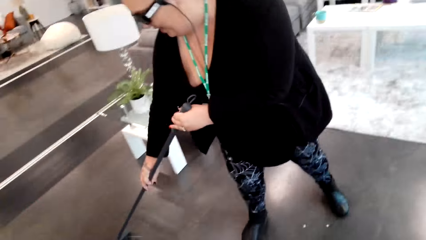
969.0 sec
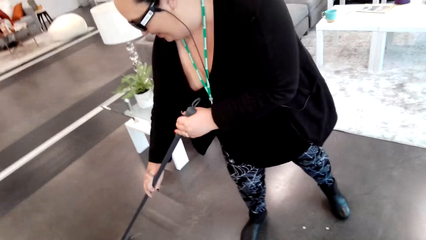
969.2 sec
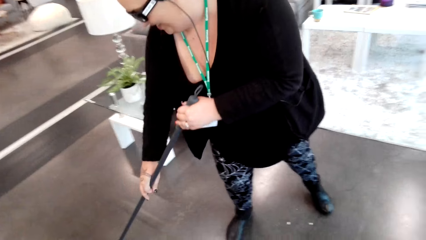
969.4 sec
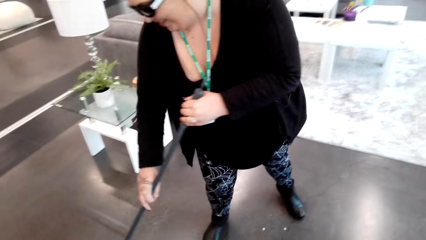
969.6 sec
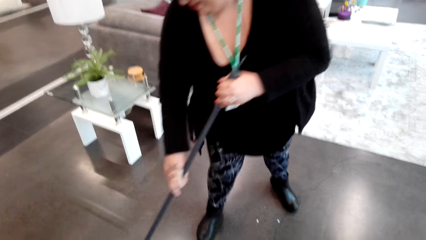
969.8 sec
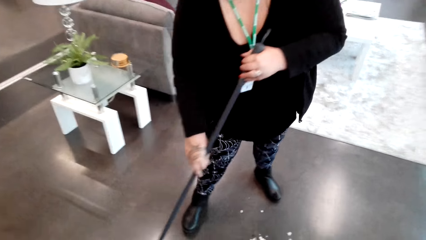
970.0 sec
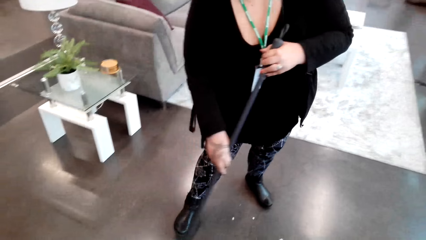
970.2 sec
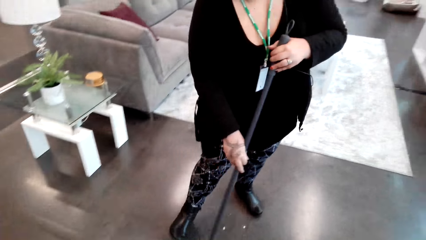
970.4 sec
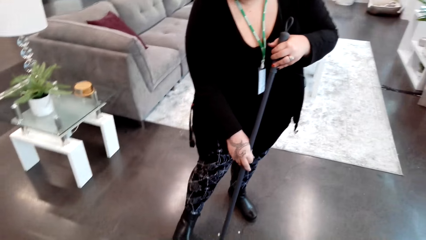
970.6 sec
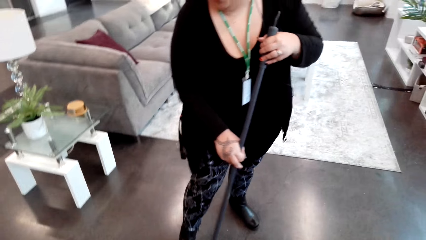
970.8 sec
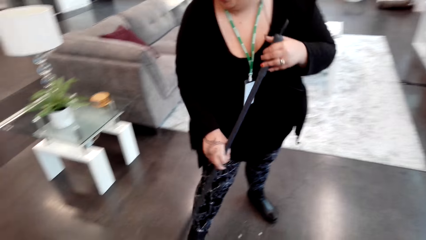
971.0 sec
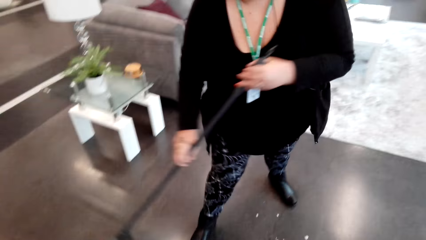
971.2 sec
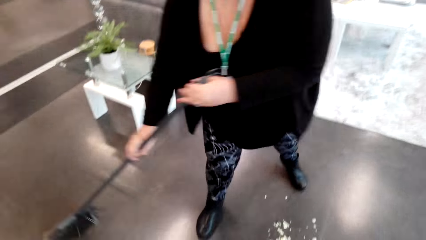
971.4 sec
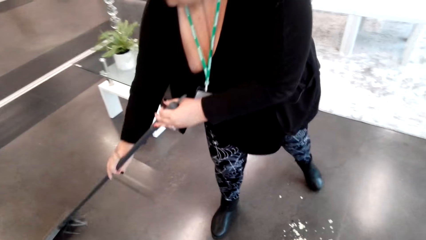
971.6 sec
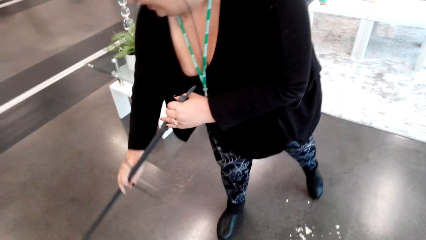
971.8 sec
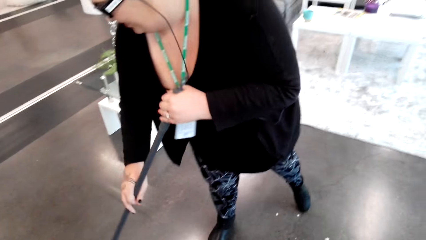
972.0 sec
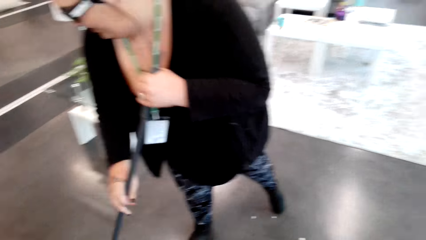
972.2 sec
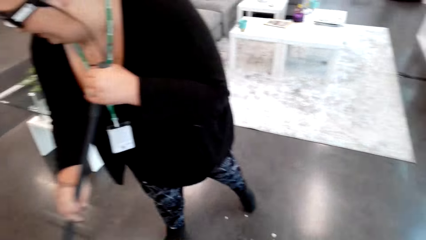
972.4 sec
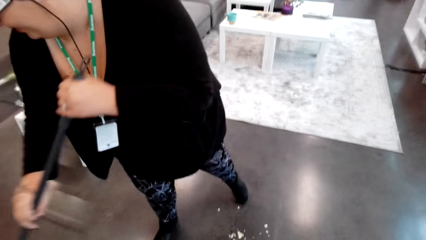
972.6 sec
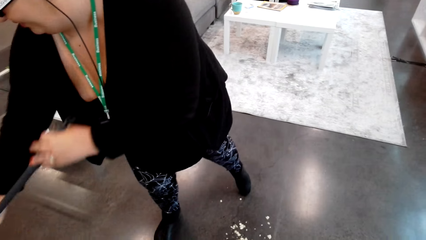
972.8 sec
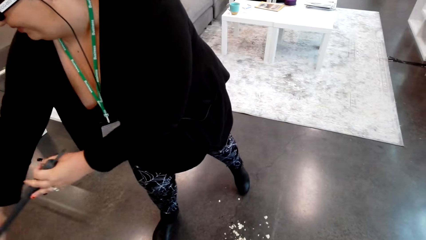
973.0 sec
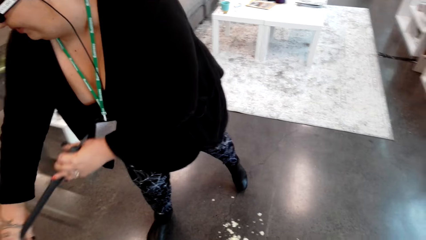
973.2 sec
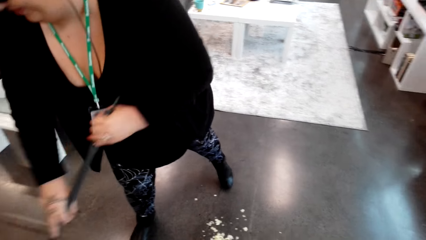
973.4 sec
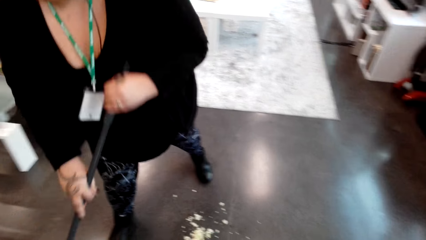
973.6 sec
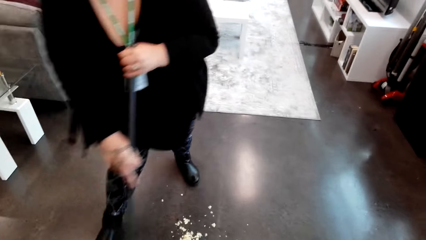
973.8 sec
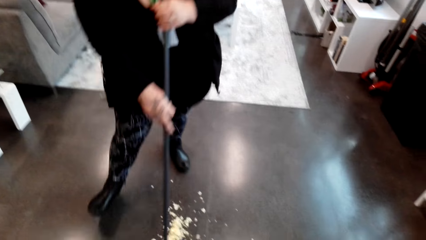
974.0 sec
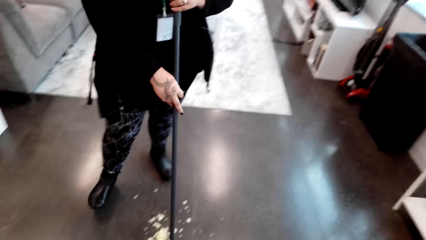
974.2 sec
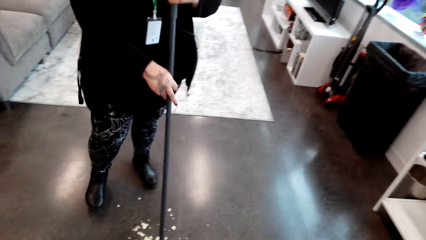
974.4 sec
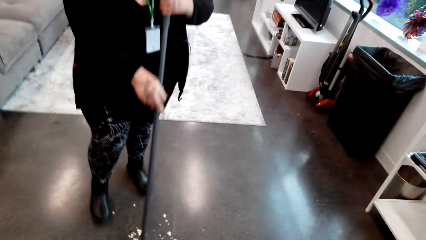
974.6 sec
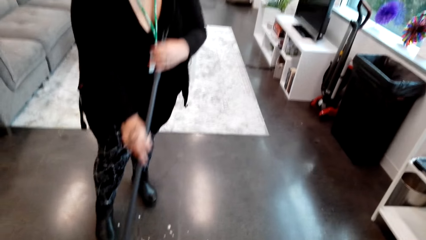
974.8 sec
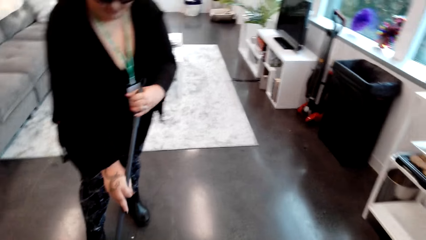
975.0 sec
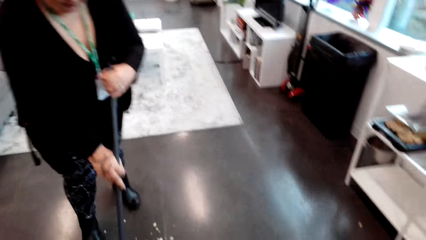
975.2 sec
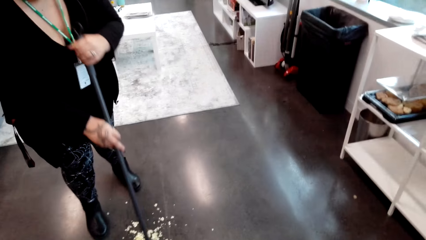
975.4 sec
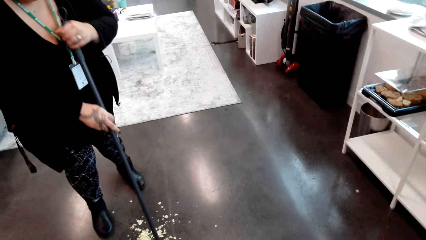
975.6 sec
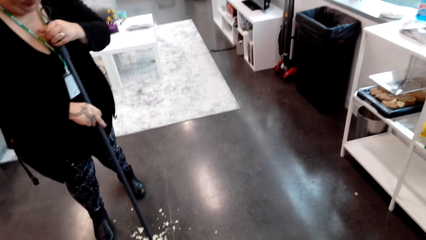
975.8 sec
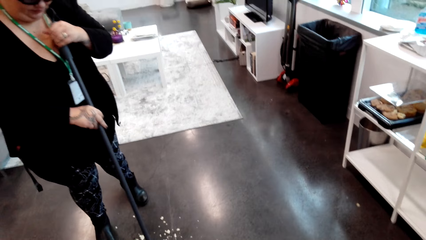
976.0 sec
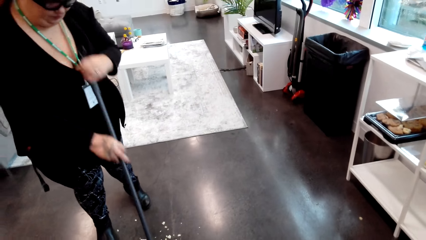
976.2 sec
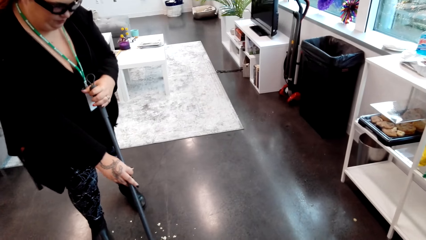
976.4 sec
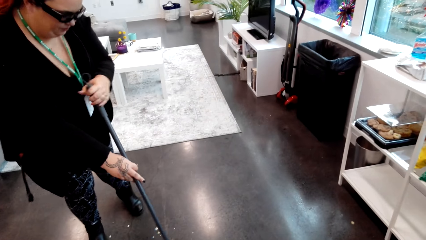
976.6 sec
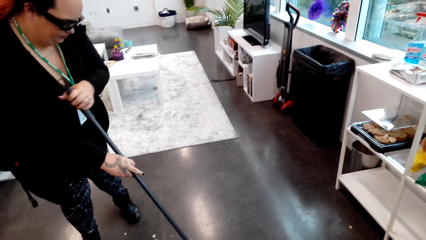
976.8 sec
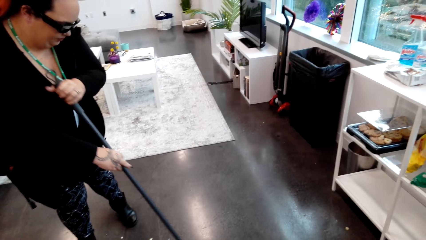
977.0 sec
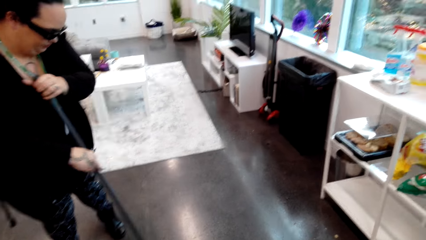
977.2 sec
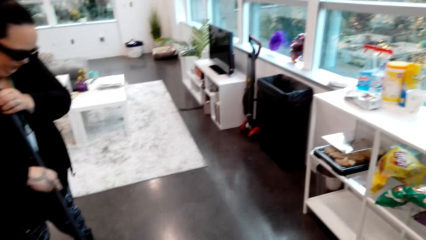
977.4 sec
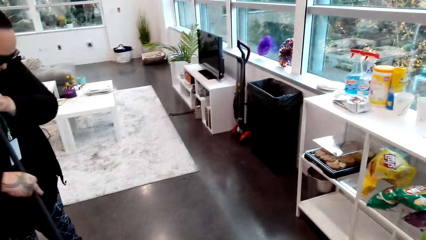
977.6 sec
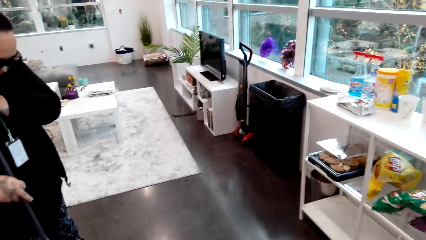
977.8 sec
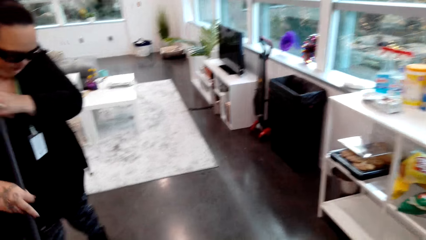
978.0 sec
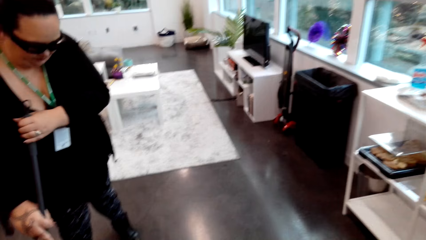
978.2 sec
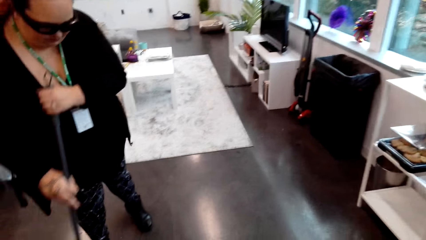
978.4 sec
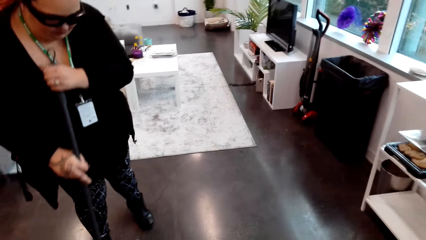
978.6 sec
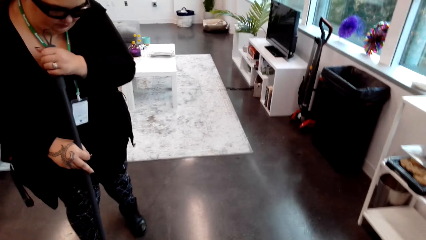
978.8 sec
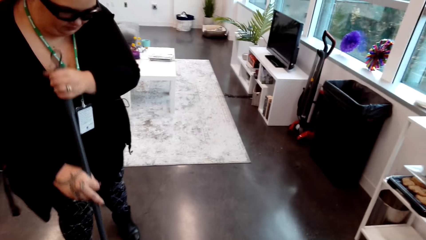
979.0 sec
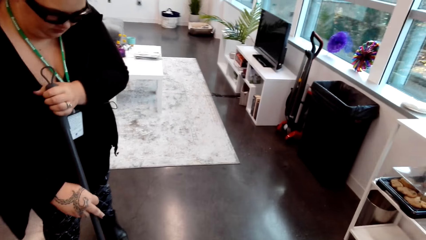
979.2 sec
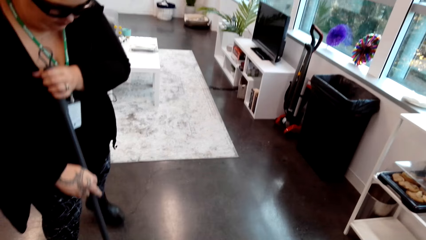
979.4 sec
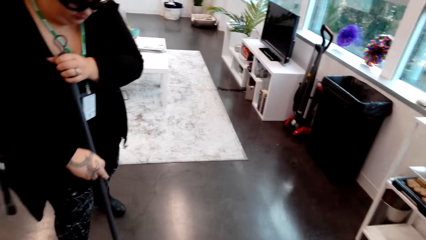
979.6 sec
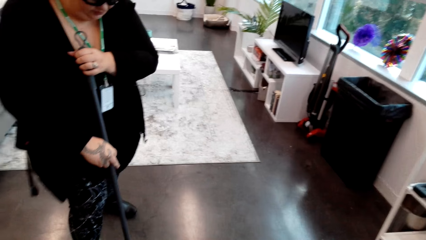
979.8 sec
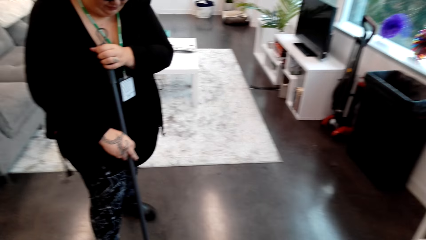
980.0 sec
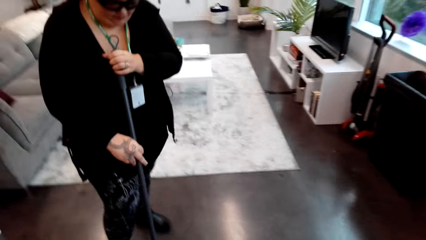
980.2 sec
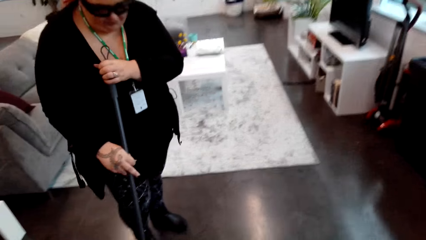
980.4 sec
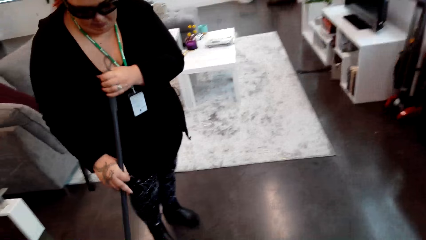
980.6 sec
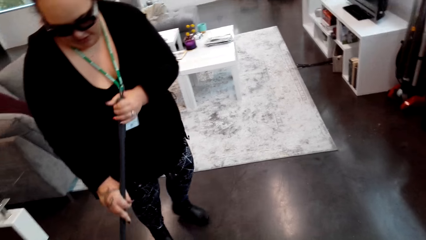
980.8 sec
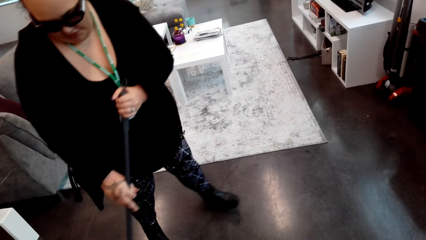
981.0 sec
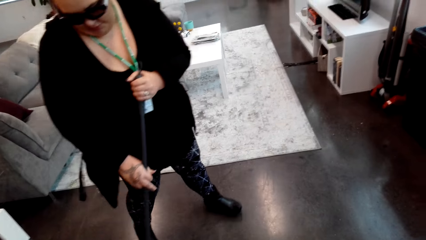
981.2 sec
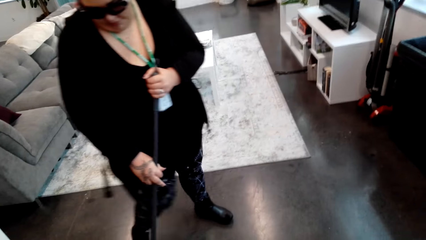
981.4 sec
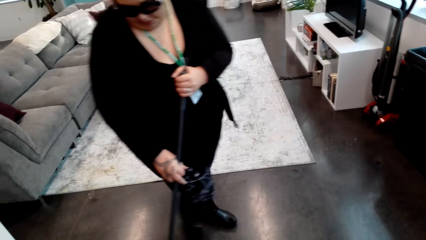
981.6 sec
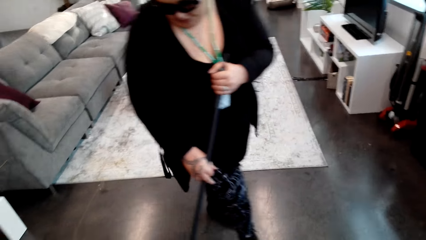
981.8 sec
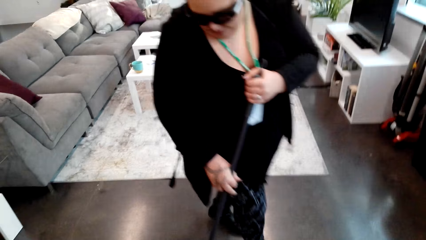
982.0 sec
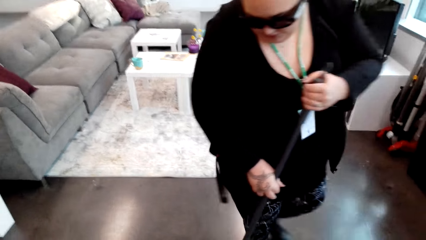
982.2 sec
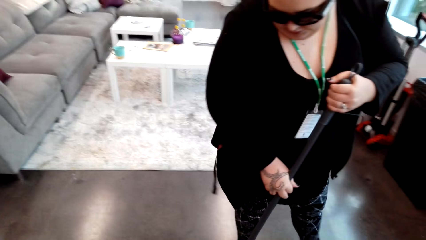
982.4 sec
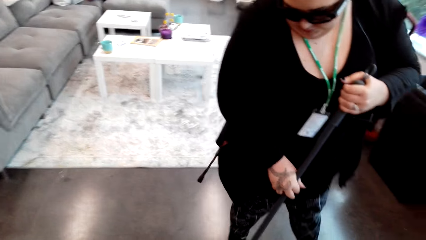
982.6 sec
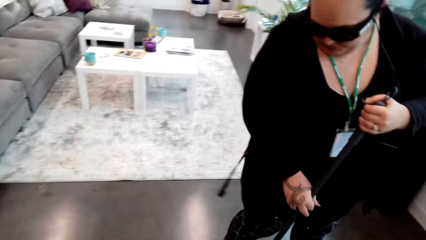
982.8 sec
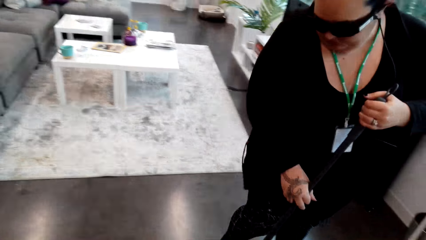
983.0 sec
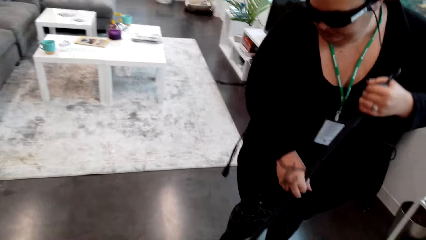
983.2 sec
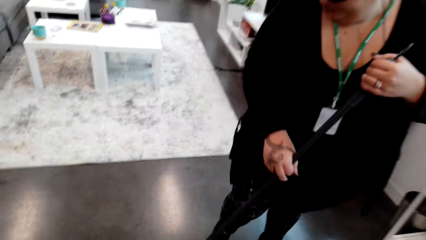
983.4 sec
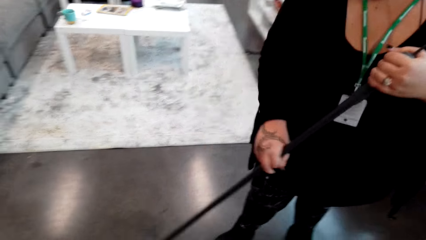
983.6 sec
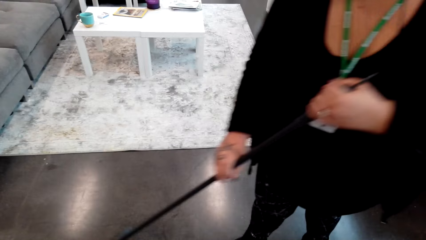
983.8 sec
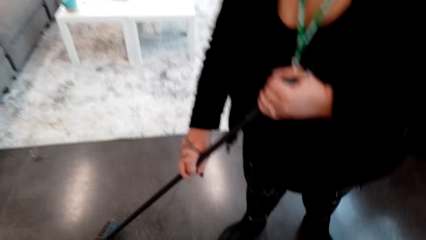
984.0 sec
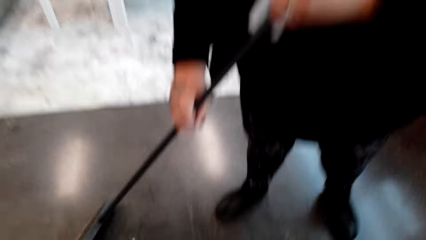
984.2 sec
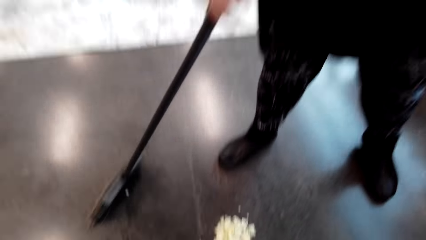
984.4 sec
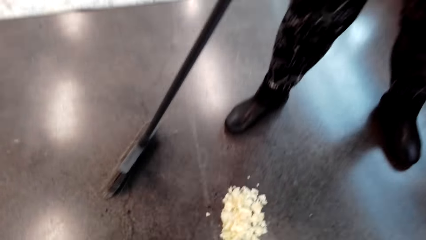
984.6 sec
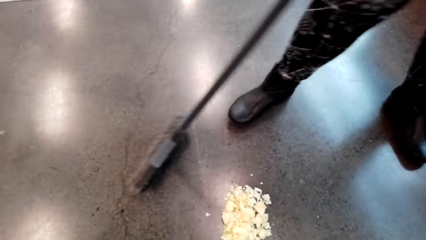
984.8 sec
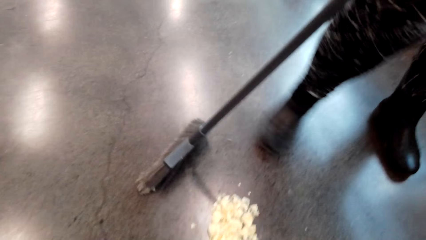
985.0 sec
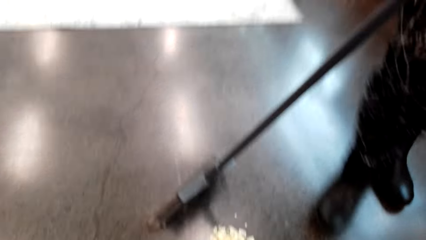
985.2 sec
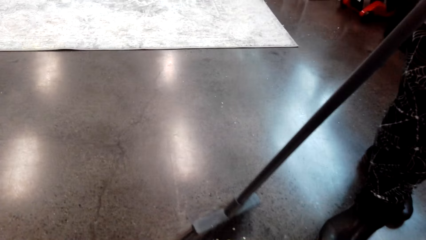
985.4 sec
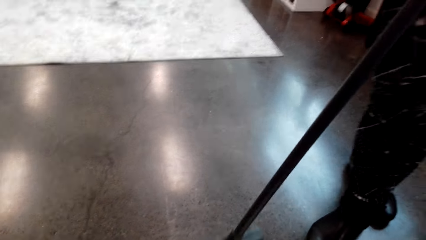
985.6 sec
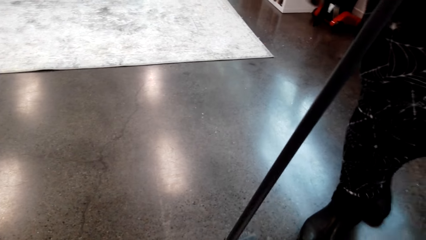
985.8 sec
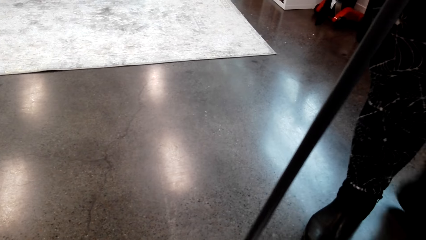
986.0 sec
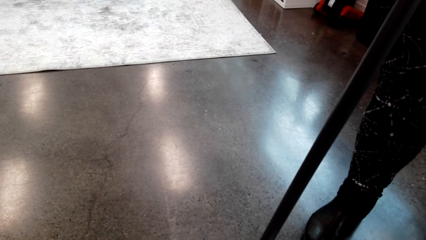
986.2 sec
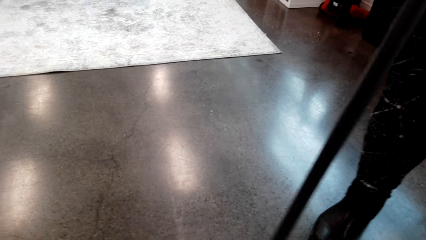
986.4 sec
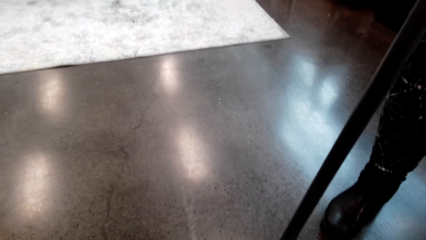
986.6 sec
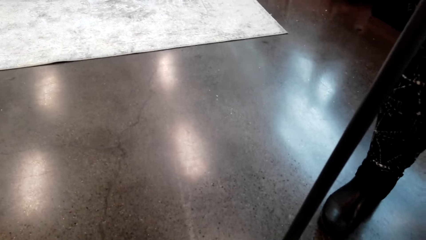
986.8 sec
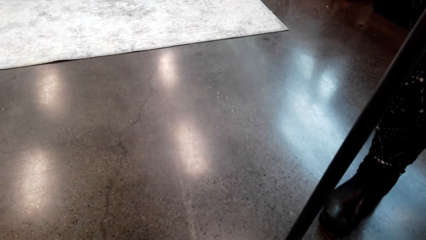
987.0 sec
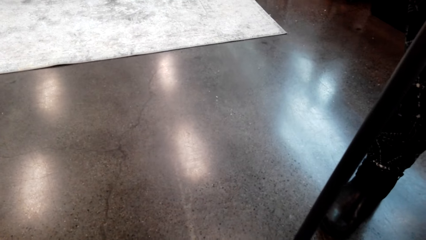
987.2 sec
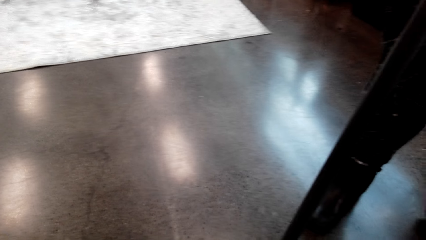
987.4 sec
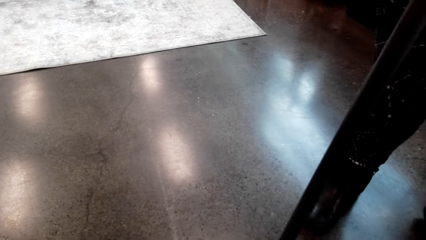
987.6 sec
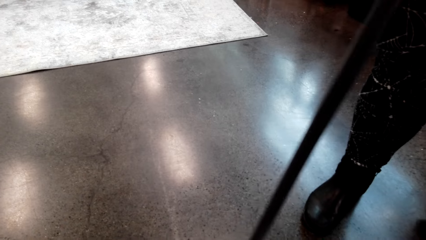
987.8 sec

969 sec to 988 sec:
The lady laughs. The camera wearer laughs. They talk to the lady. The lady sweeps.
